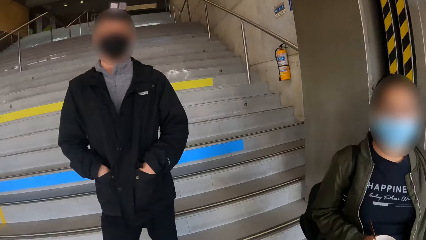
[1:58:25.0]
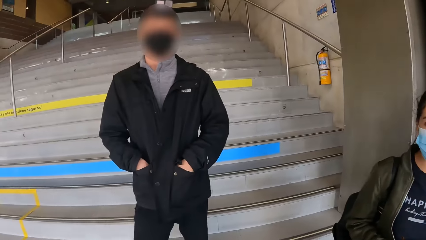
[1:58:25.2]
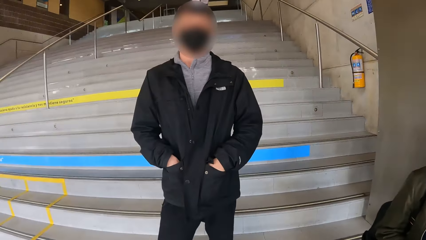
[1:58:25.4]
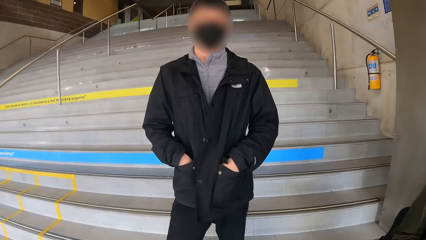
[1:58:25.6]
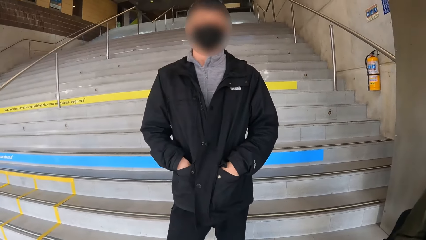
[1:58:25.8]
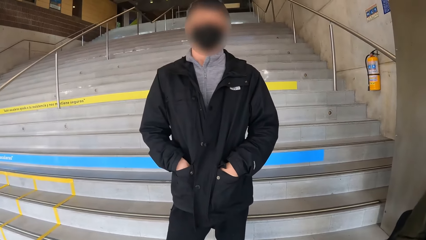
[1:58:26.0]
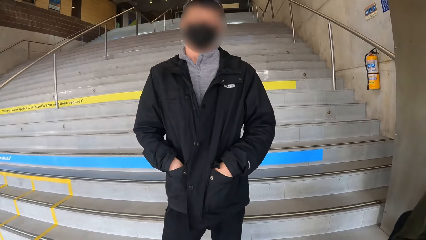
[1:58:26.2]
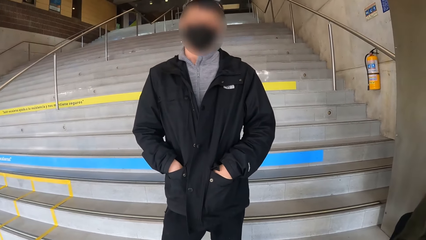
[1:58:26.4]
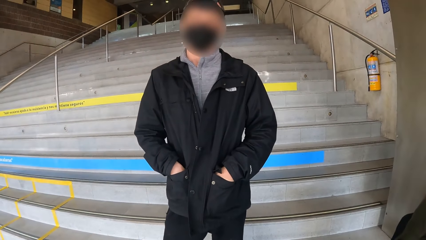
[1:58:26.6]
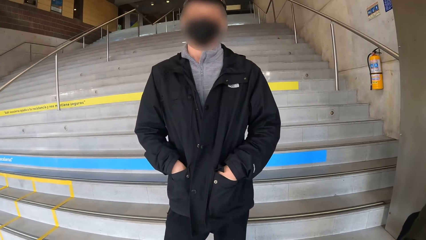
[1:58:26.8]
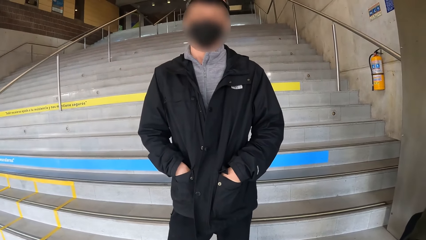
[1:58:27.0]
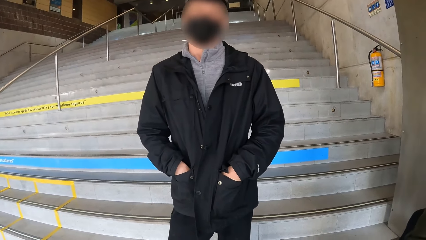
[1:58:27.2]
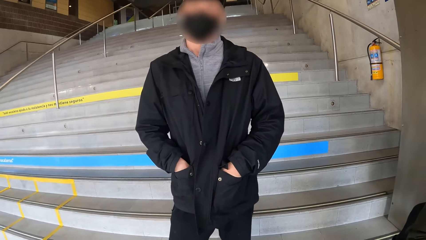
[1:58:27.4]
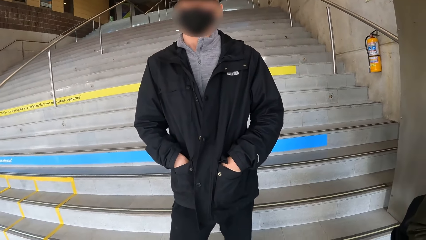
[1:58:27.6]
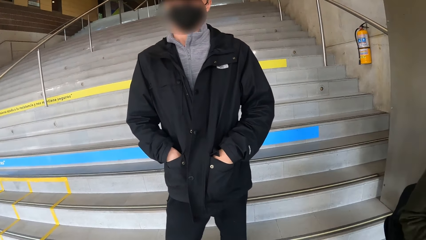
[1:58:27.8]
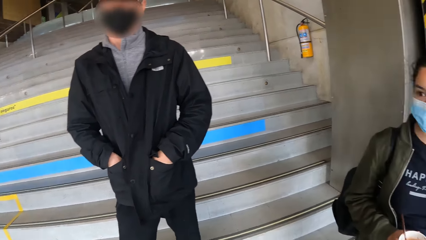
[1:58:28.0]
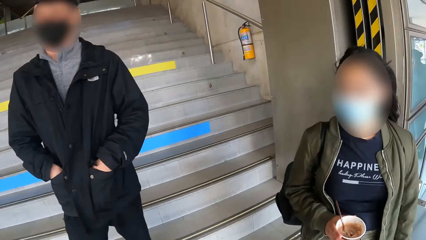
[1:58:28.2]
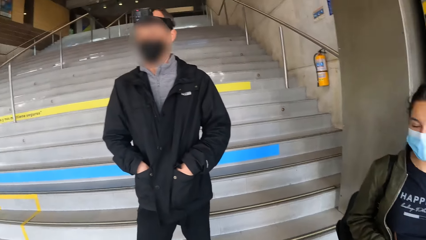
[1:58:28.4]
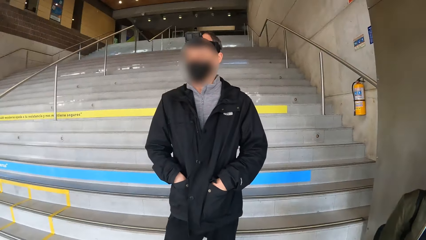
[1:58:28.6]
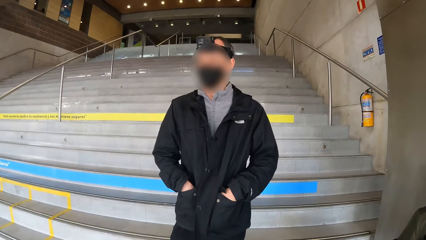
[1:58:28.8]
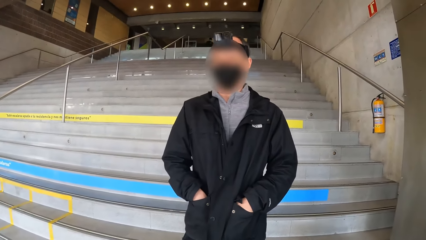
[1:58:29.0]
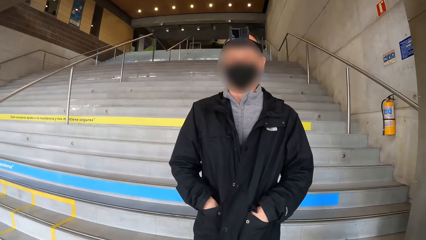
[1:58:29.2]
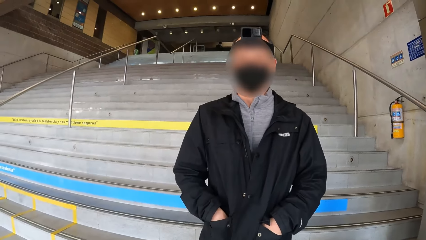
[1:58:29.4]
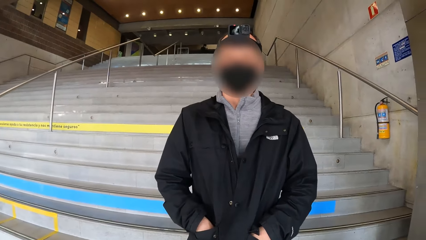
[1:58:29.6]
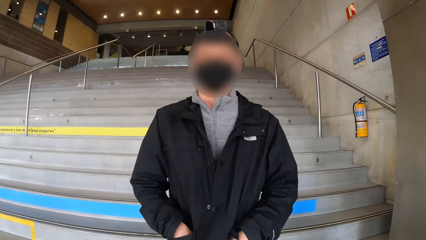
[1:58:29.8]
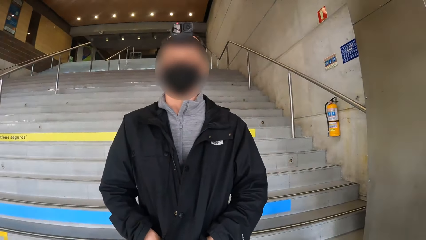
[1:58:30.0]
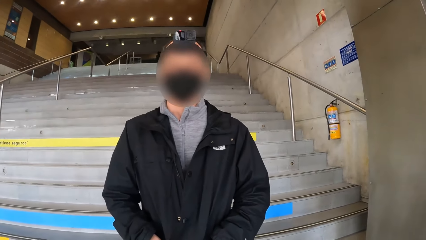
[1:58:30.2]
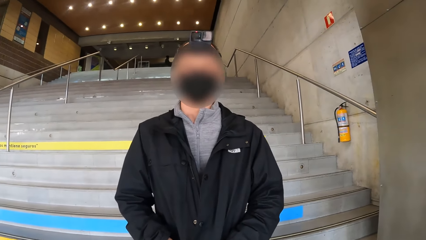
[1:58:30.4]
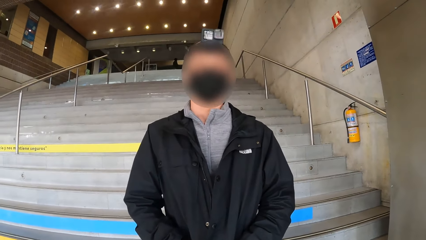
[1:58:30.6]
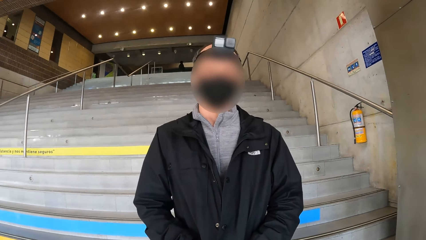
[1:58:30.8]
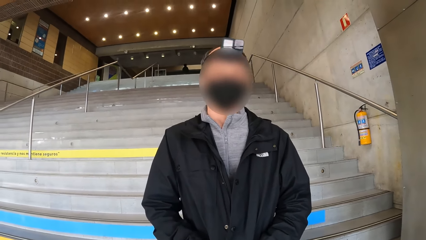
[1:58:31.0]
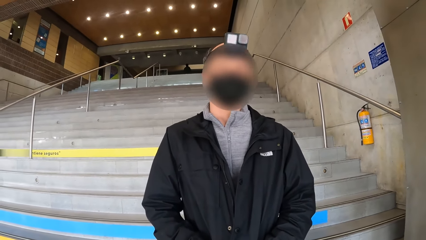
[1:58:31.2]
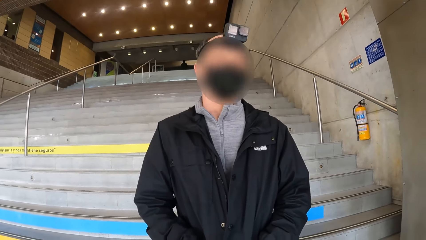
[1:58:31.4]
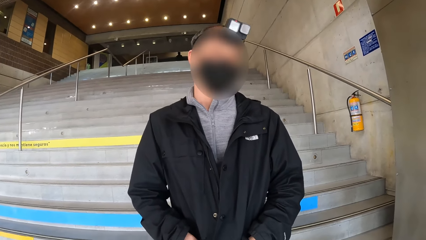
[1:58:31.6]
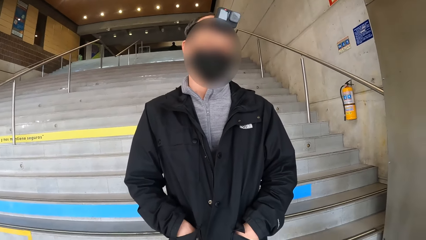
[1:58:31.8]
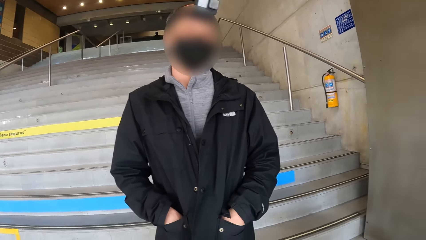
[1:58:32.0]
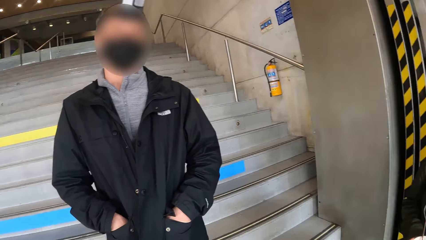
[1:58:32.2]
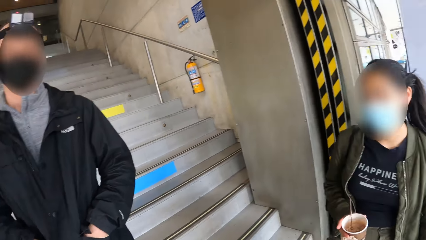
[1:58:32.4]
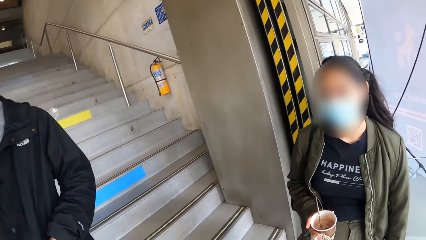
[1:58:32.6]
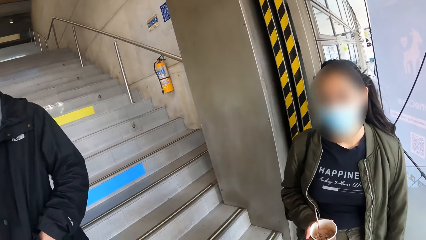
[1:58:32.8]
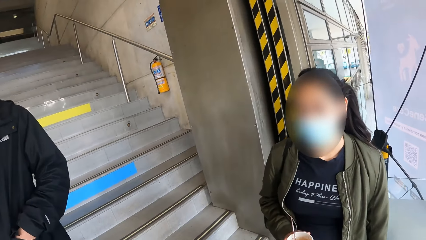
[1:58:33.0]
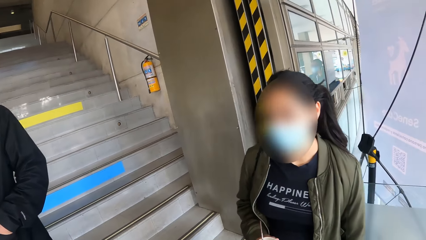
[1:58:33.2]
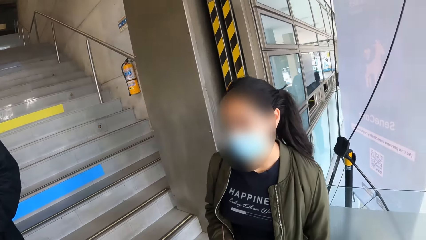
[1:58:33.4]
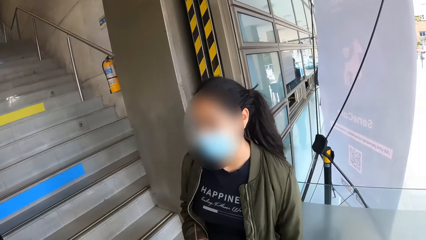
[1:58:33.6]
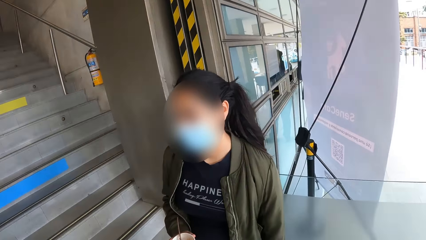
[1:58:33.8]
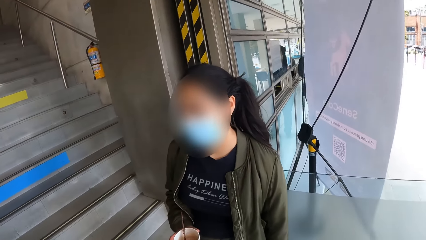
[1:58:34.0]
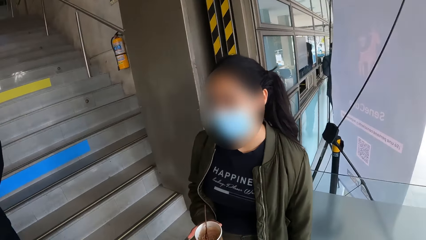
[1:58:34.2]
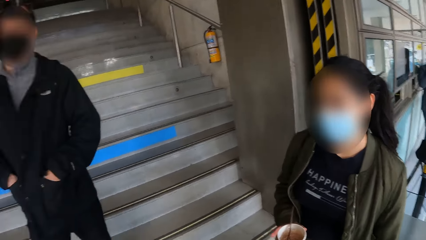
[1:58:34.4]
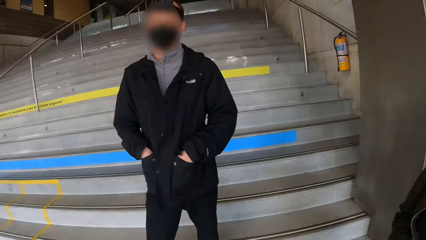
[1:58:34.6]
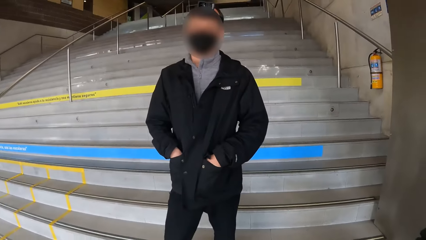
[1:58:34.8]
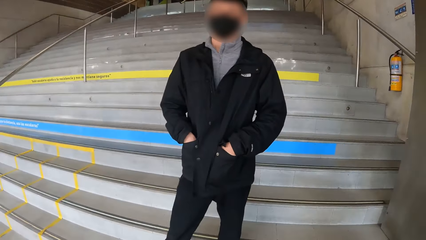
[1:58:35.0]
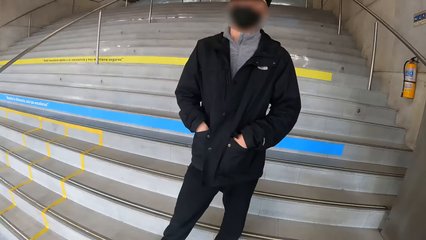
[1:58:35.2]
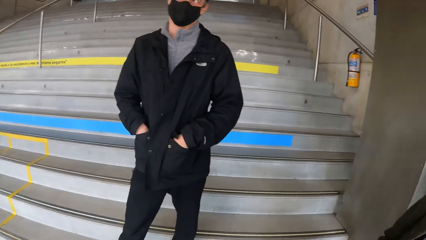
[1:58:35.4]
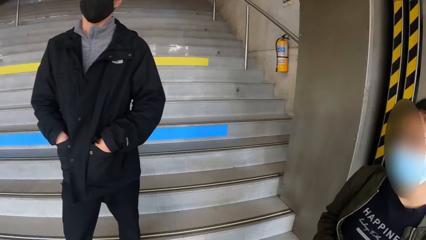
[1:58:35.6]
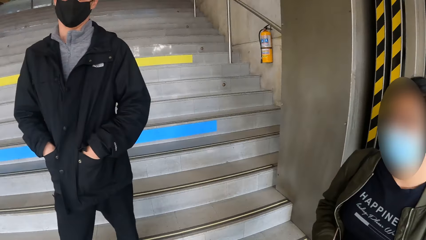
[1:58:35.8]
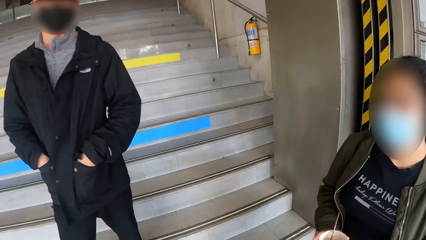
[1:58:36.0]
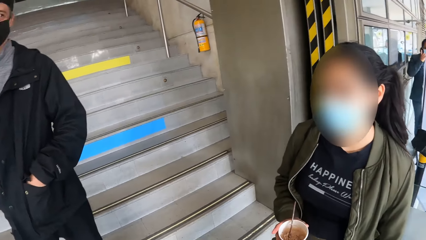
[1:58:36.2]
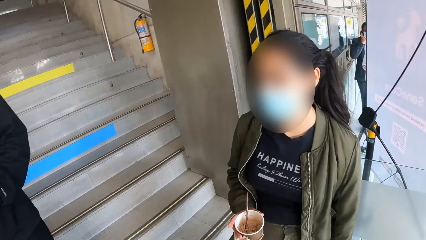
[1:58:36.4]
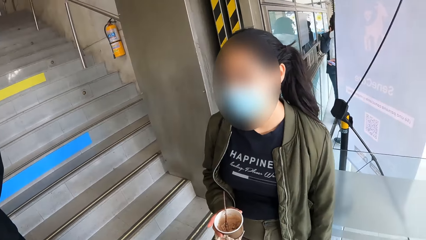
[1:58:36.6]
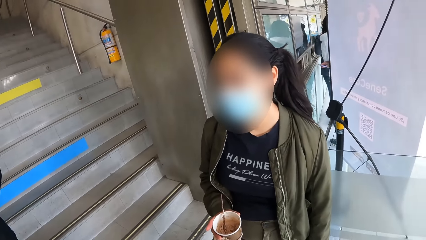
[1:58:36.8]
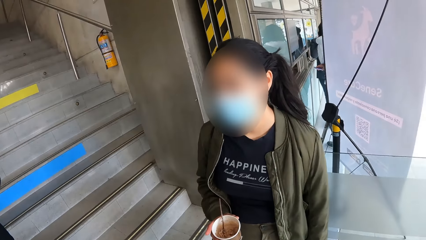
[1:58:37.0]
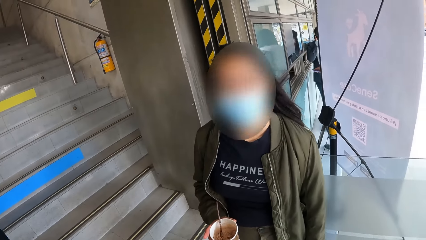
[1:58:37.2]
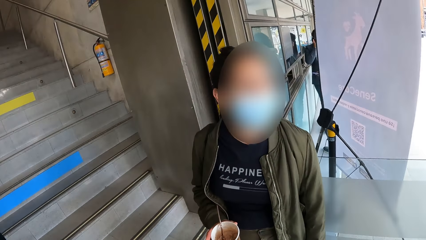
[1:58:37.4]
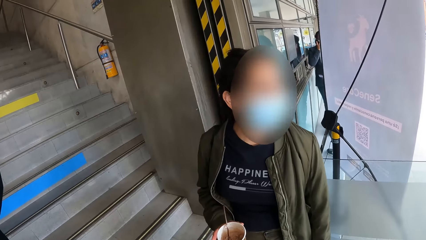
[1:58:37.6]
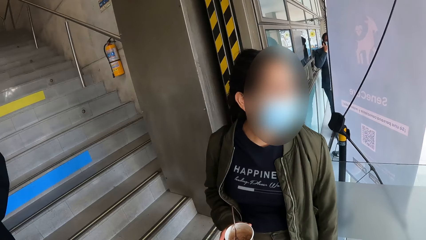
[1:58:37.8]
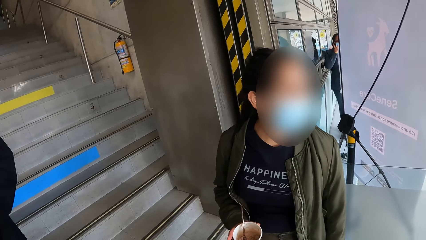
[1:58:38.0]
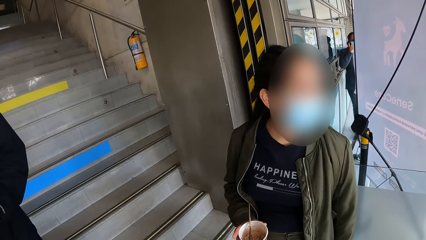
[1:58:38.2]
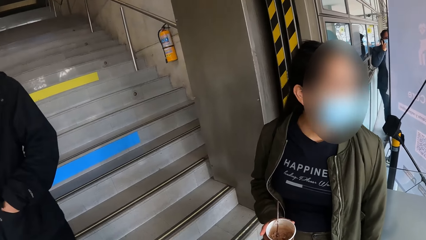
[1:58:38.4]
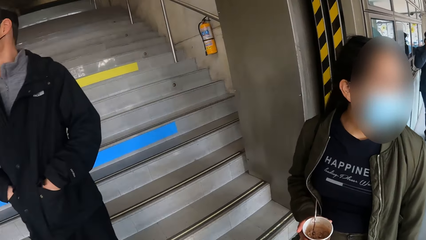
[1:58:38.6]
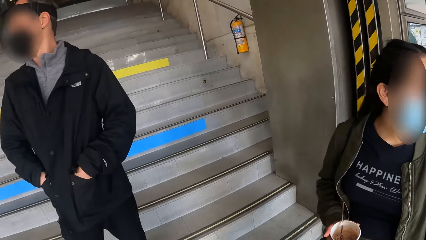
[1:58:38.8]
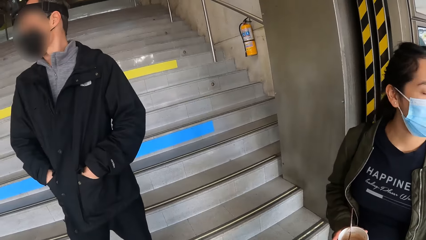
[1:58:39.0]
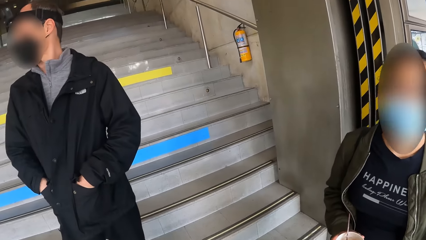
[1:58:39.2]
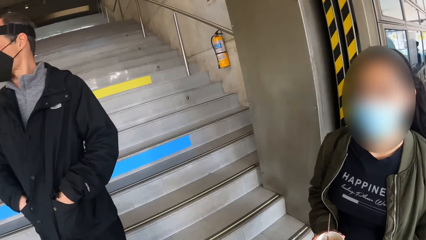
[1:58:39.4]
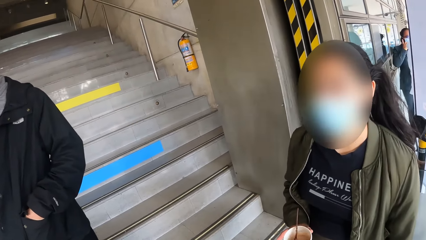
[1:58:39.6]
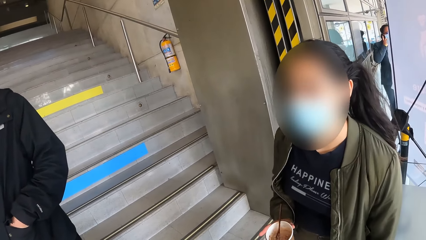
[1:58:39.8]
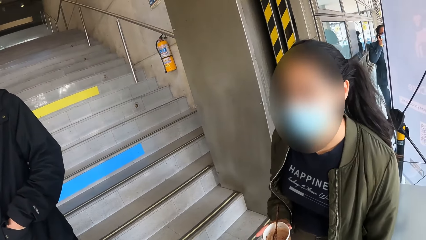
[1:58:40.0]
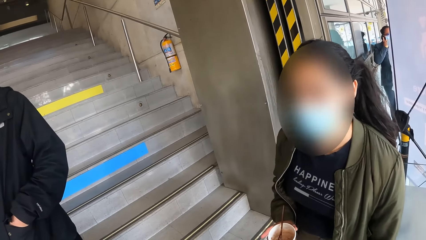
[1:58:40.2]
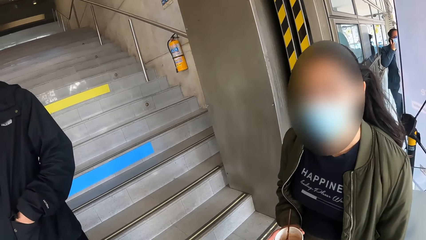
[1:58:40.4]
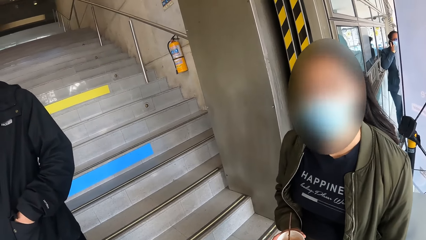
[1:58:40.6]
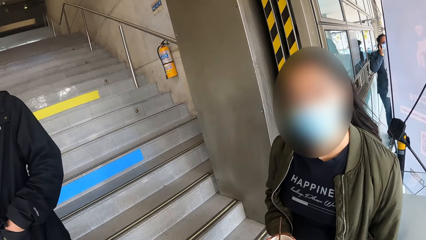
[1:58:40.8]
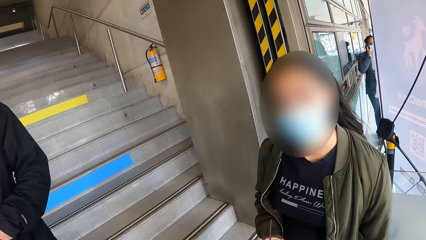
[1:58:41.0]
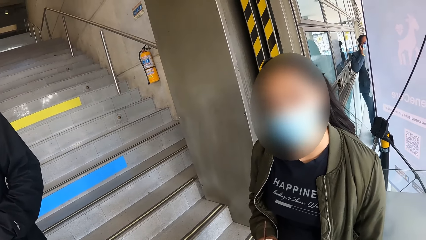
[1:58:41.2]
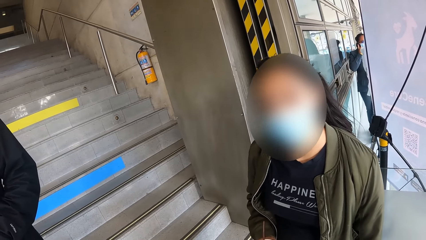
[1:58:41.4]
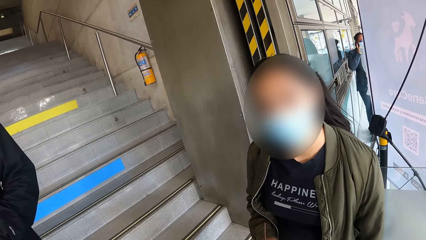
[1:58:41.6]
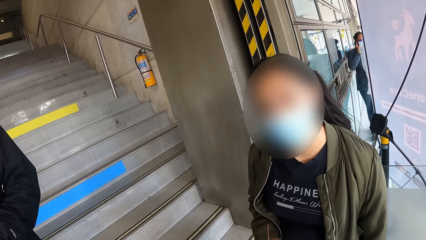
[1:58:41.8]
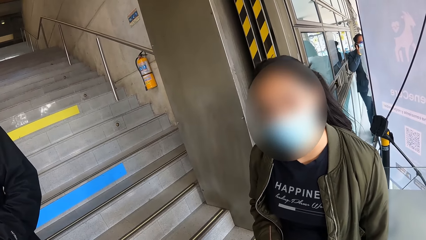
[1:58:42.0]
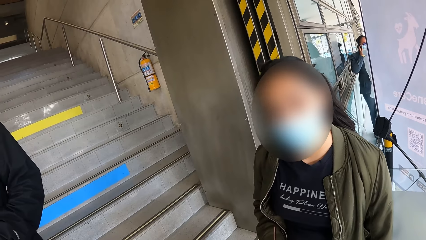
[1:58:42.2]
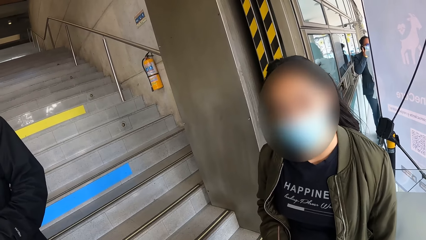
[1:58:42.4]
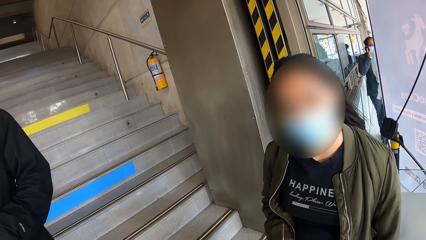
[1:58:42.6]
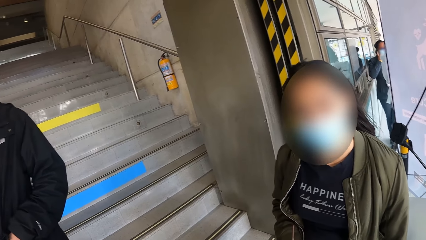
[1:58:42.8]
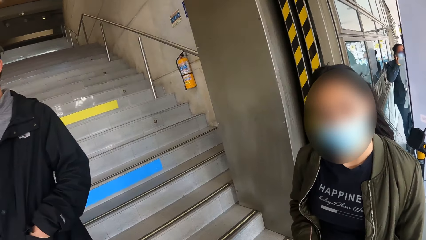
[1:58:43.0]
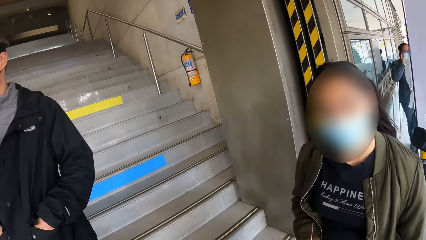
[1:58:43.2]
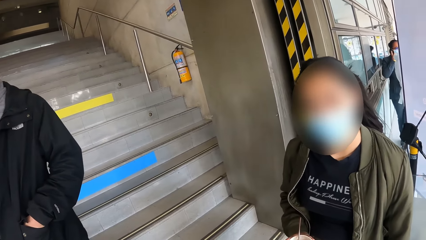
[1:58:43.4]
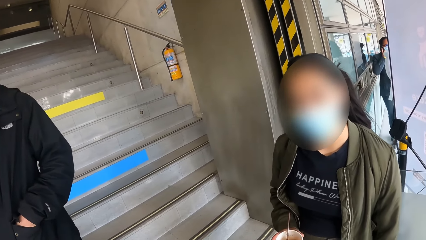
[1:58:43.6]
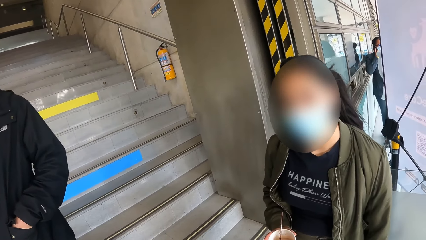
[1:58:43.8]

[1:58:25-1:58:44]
The camera wearer interacts with a man. The man talks to the camera wearer. A girl holds the cup of ice-cream with her right hand. The camera wearer interacts with the girl. They interact with the man. They interact with the girl. The girl talks to the camera wearer.
